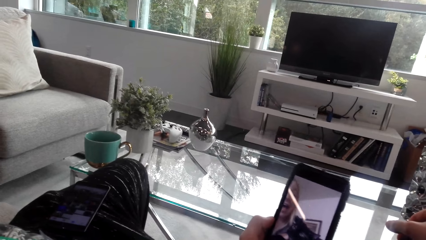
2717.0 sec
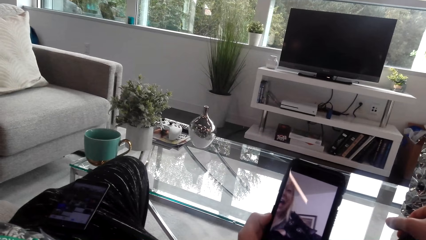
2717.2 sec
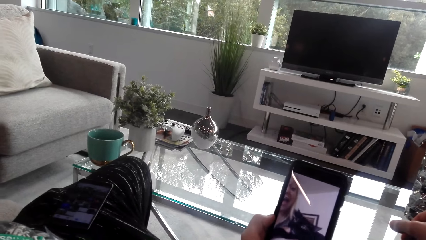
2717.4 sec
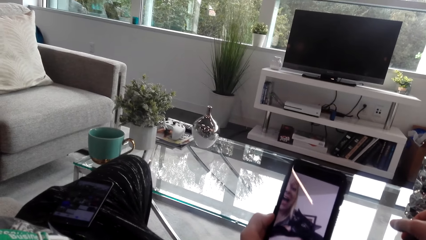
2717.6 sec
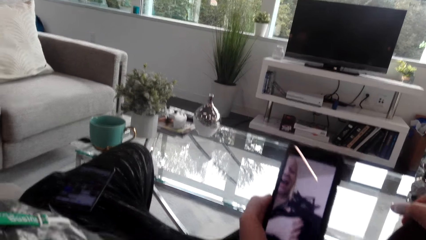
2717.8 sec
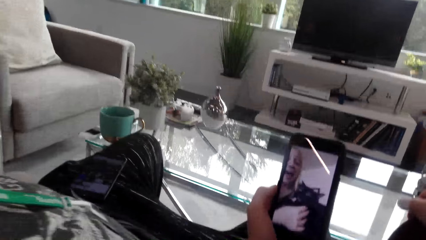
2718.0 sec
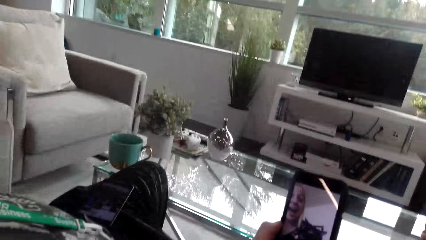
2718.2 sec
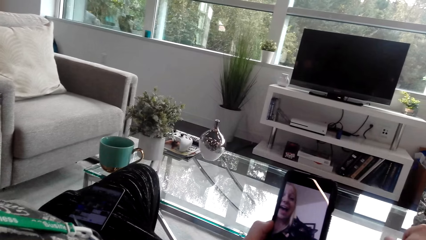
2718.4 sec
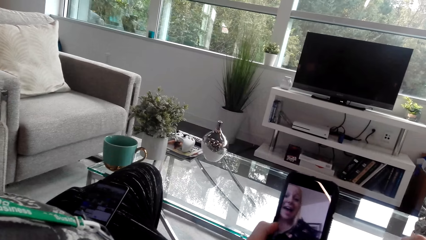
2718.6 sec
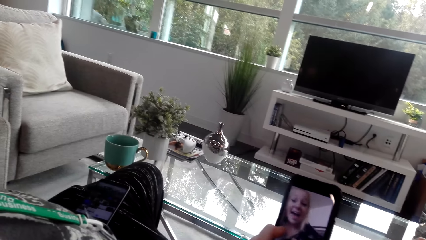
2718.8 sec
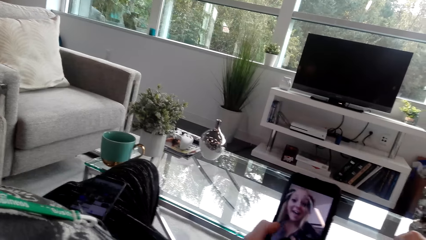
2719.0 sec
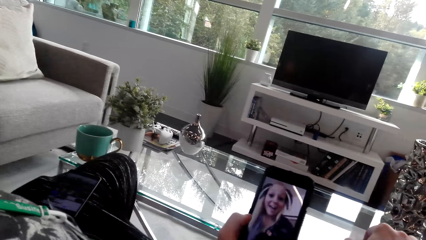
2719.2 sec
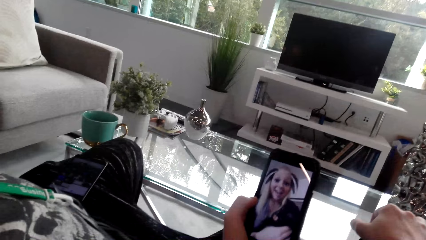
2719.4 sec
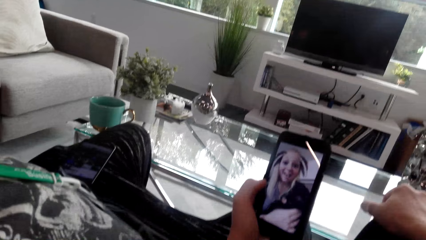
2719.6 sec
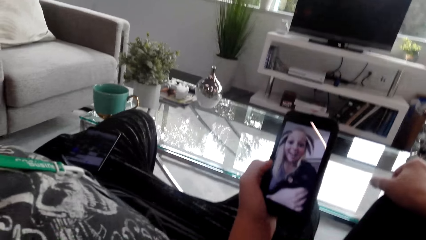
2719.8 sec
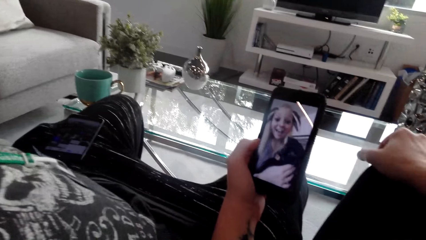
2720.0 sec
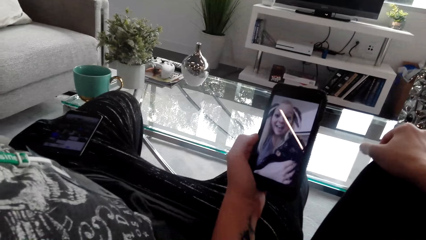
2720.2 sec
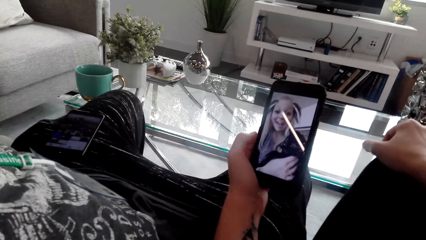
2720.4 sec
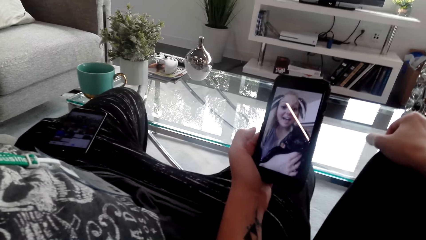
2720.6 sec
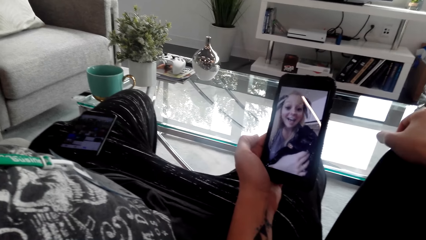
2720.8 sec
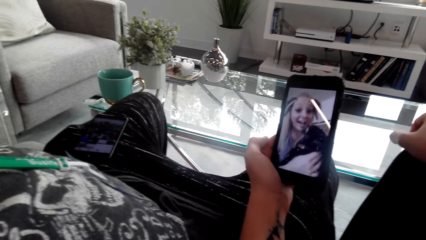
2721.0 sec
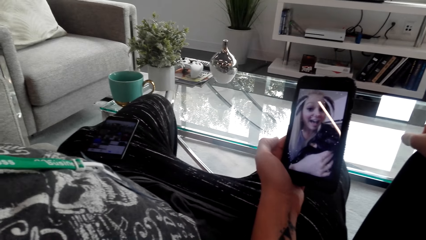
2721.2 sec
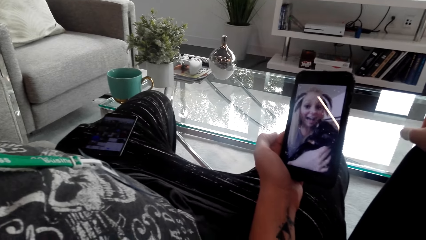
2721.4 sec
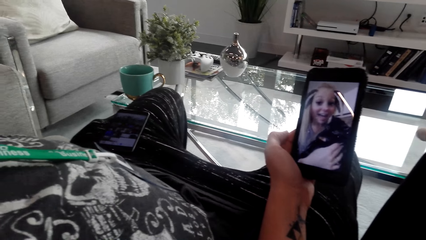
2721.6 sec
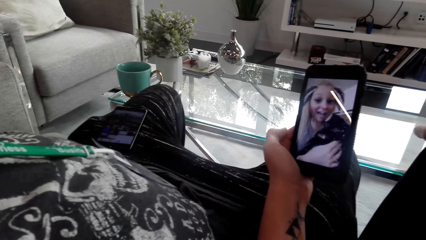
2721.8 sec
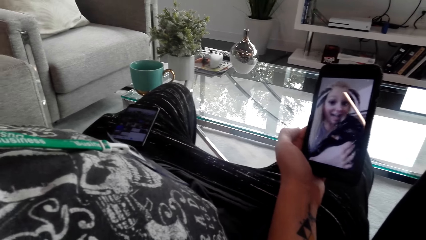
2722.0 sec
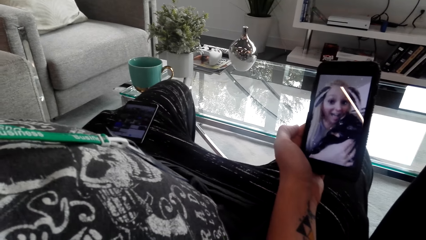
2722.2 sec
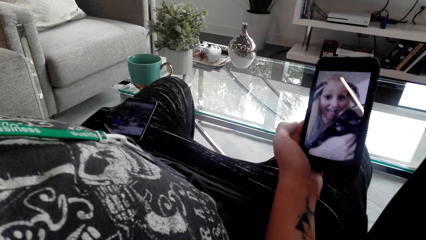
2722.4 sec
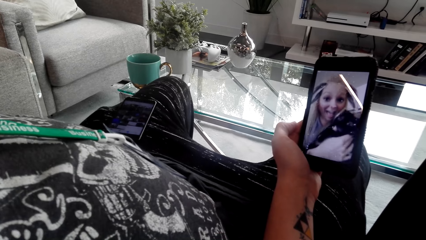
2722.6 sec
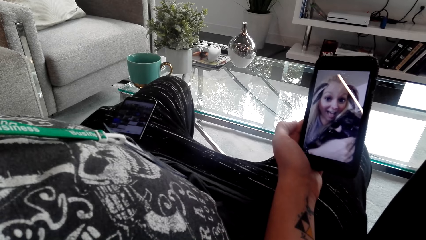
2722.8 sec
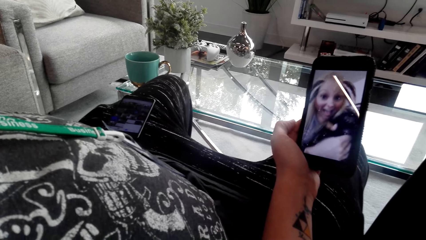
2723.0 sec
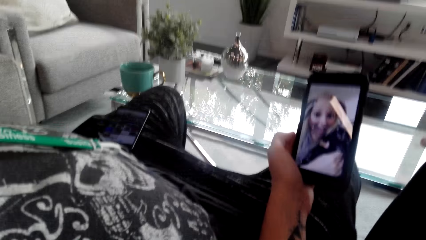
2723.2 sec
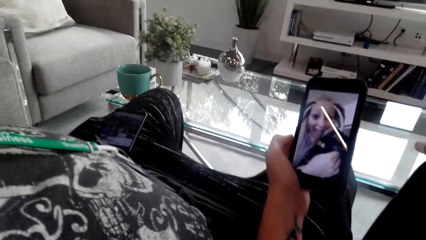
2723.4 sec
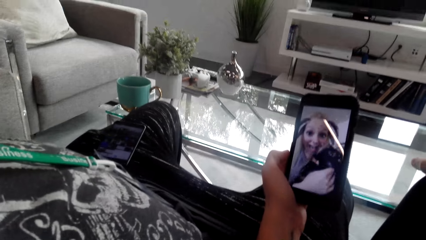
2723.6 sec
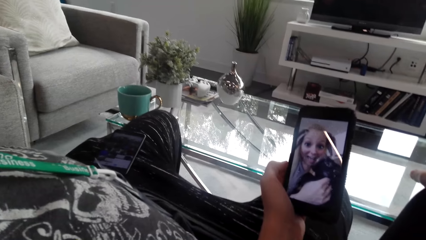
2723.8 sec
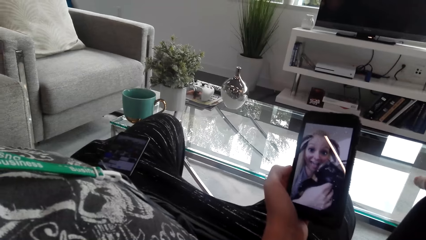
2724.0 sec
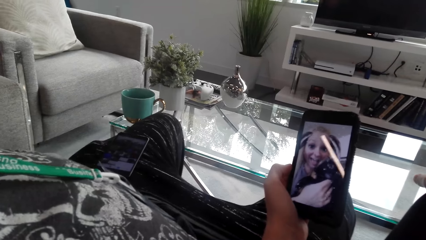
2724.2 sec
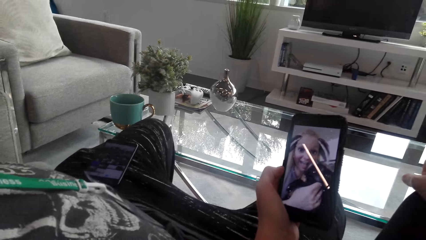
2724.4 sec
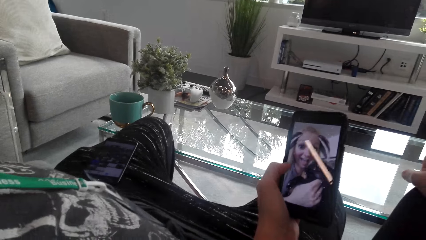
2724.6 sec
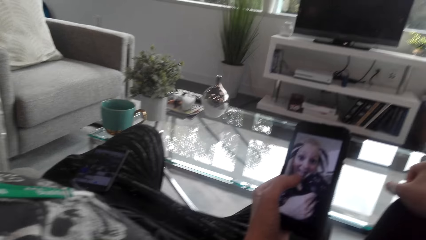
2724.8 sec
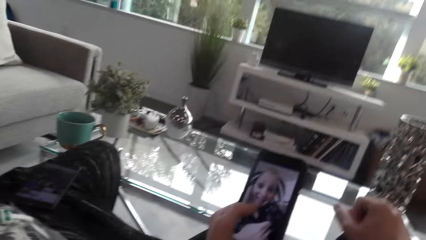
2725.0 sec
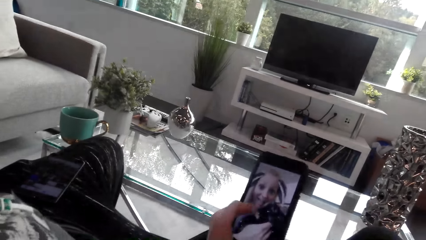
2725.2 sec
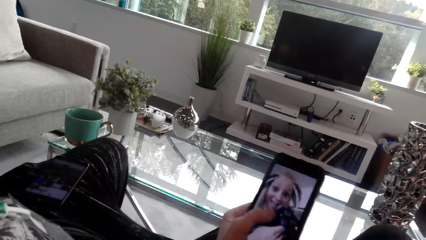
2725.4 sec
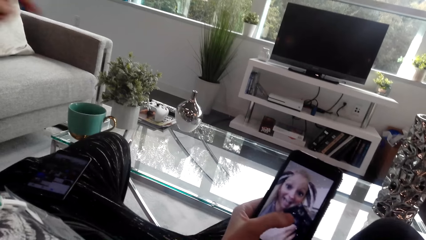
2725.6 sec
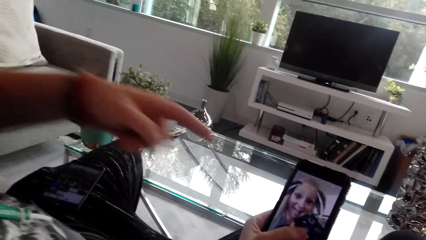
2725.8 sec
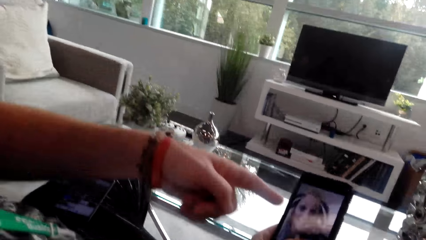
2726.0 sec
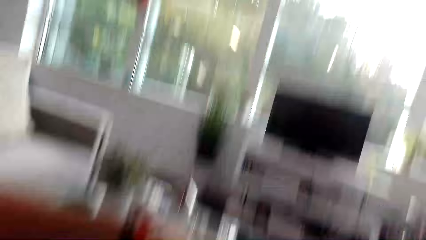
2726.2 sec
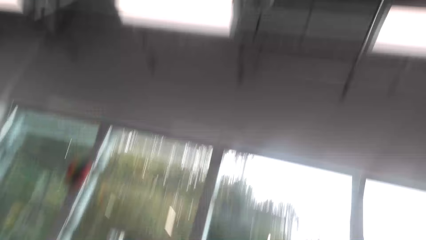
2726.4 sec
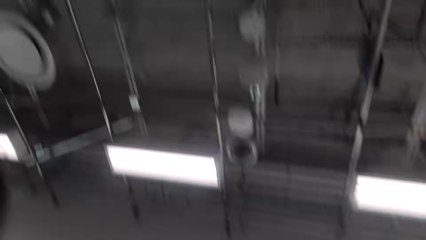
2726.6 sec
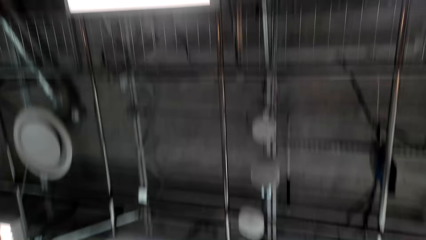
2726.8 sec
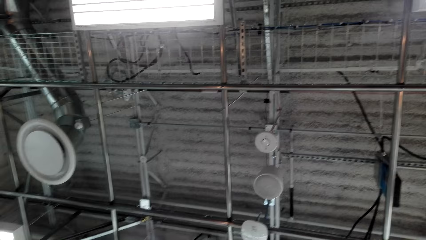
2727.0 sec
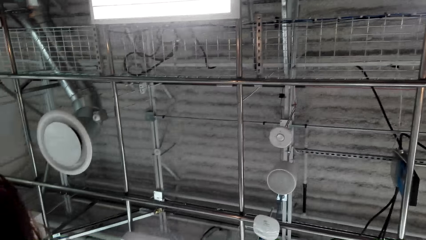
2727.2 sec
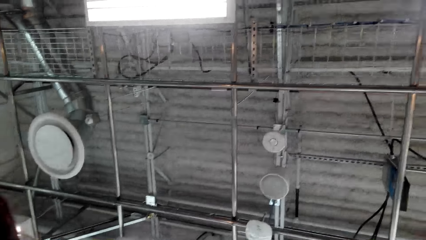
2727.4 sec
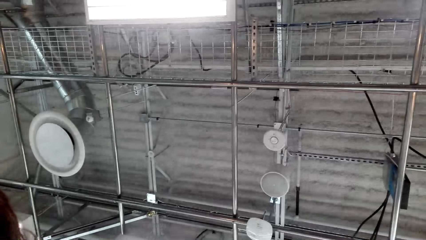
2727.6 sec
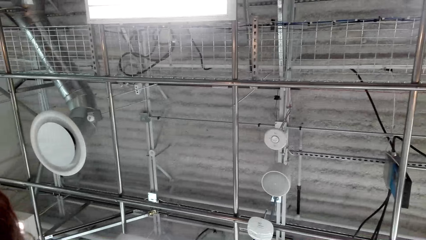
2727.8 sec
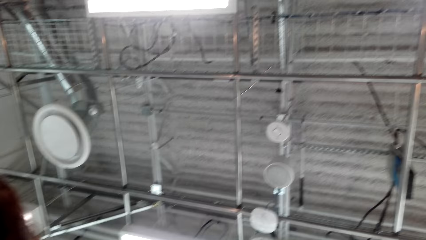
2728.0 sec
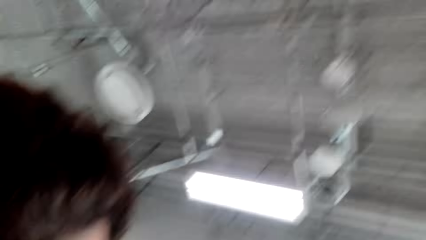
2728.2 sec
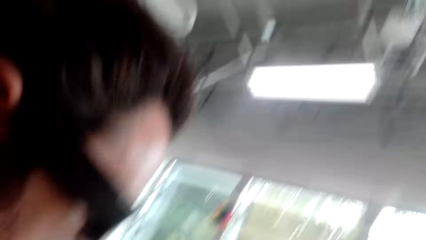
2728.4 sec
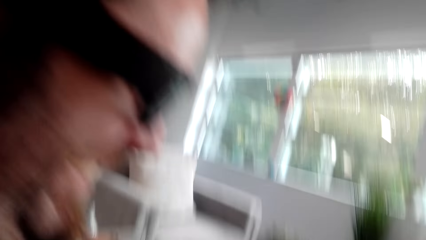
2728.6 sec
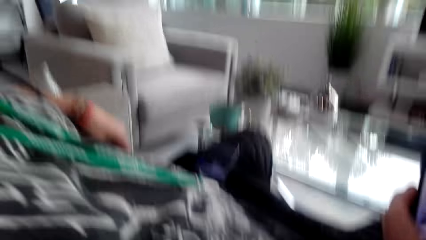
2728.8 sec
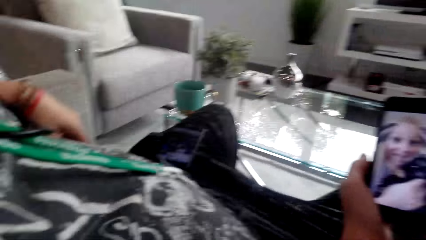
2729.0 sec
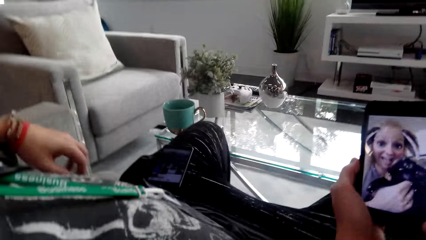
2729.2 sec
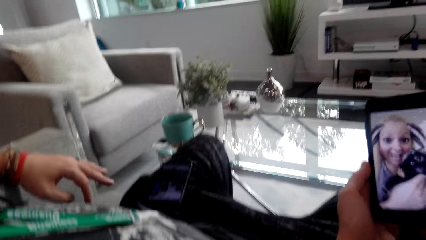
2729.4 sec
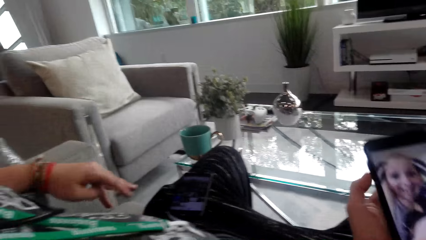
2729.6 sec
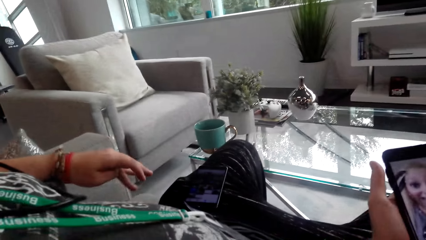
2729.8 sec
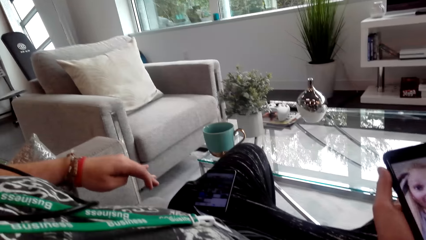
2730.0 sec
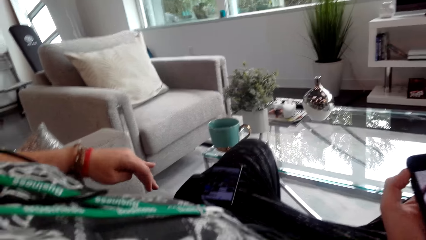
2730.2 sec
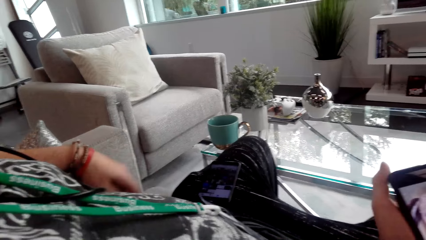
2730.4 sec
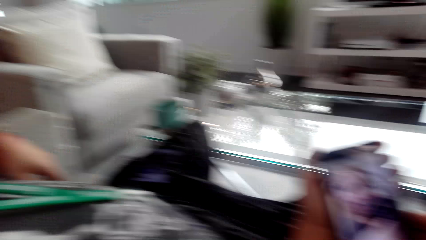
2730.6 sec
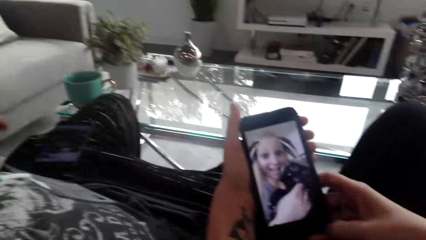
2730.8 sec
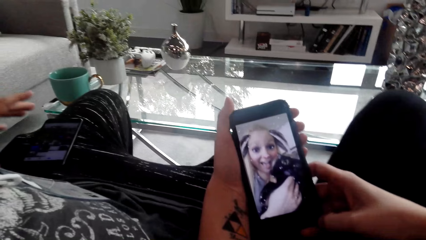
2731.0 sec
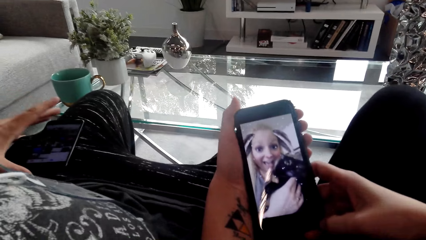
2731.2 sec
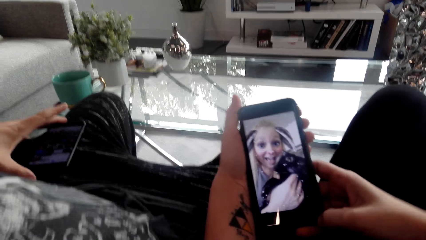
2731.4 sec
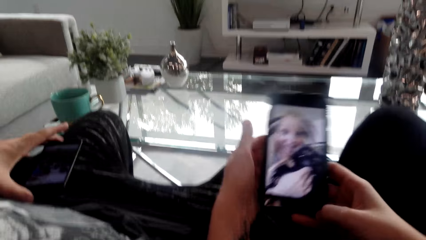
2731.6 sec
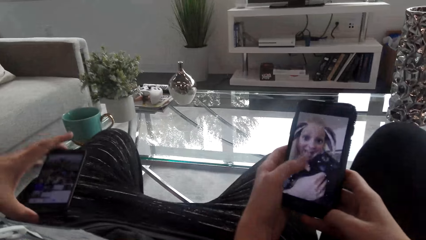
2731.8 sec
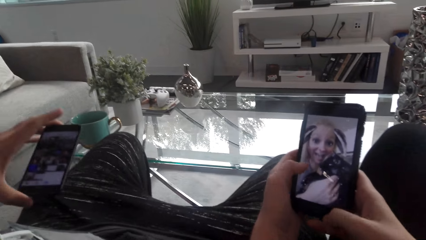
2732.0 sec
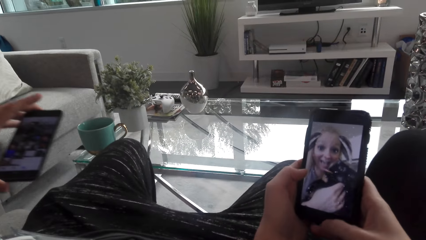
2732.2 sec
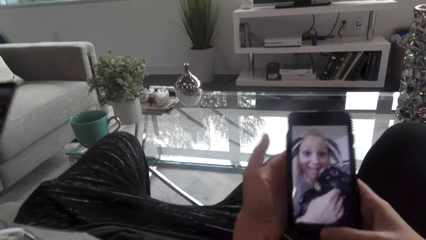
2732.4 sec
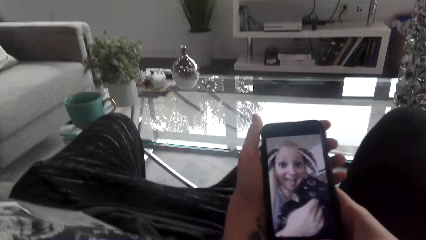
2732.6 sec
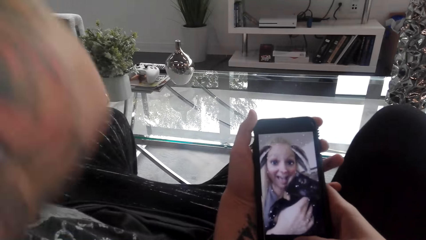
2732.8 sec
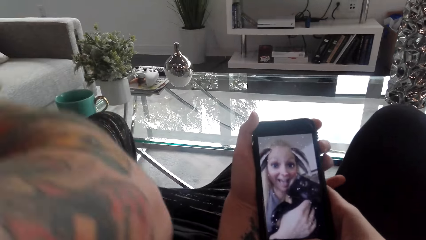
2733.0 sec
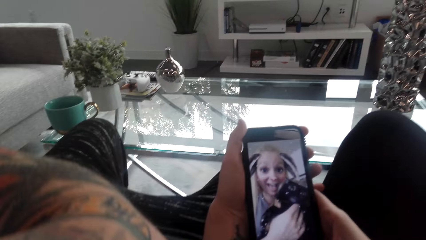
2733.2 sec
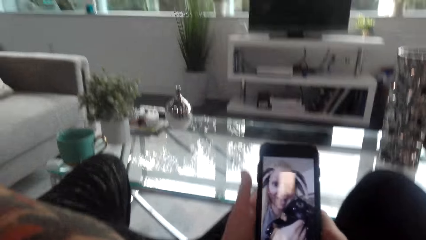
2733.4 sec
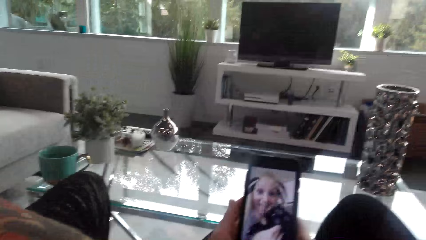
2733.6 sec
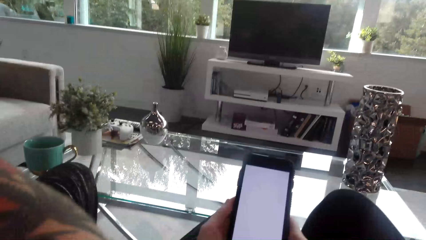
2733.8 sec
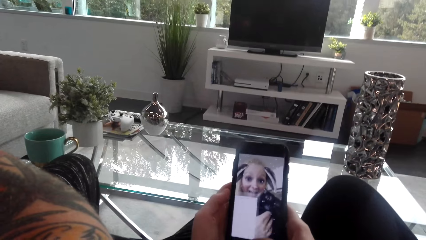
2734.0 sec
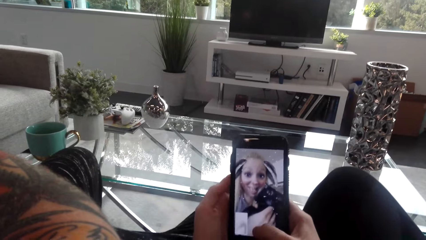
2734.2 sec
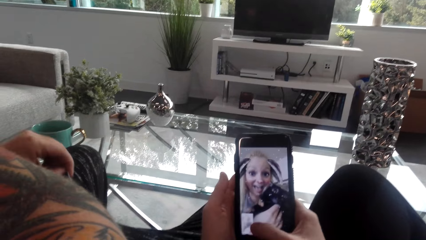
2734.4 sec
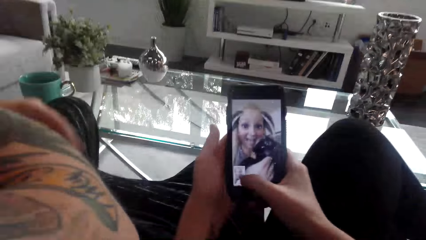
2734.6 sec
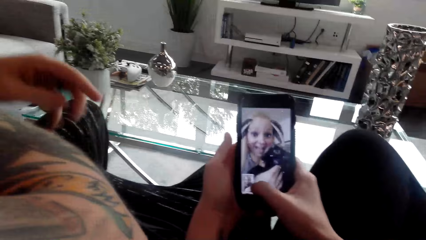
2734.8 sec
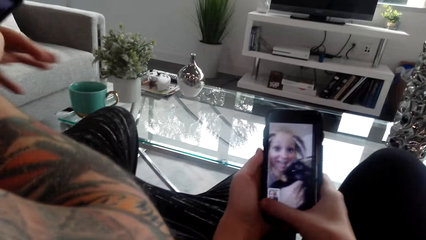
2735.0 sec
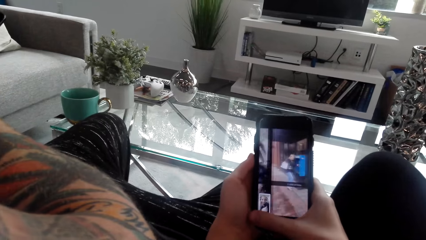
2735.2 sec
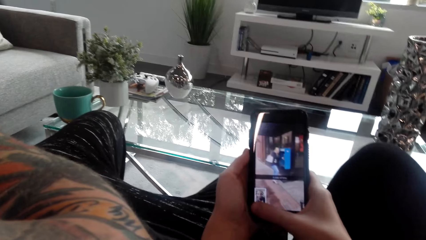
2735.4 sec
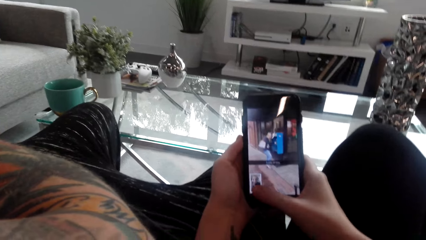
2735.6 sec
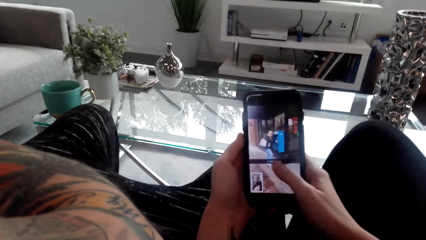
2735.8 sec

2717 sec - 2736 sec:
The camera wearer laughs. A man laughs. The man points at the phone. The camera wearer looks up. They look around the house. They watch a video on her phone. The man picks up the phone. The camera wearer converses with the man.
